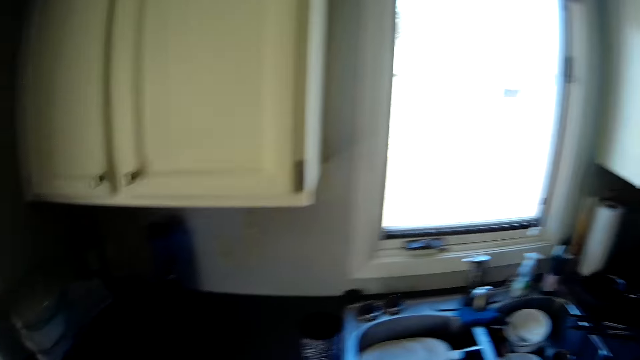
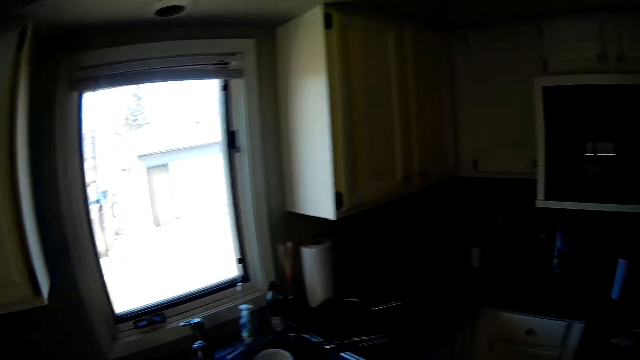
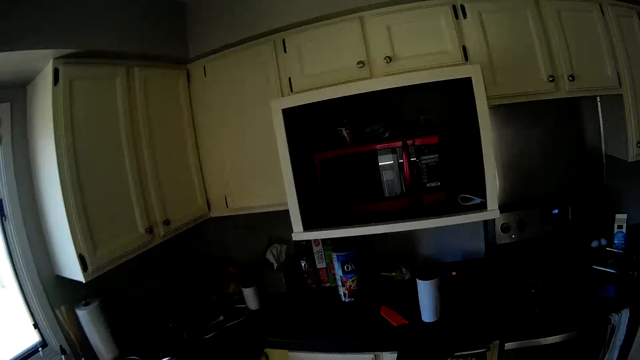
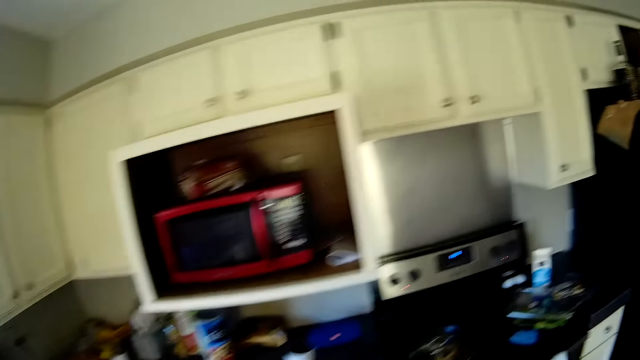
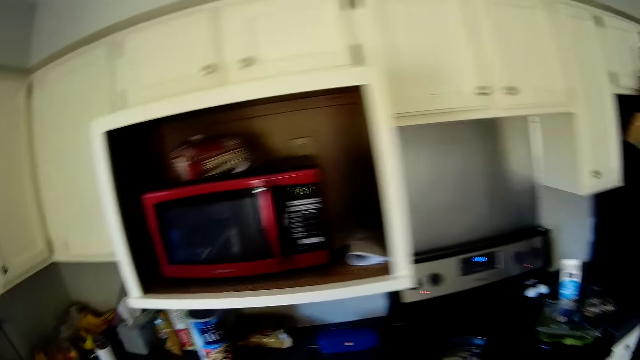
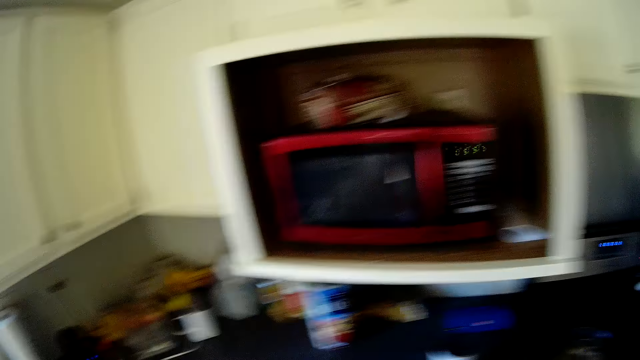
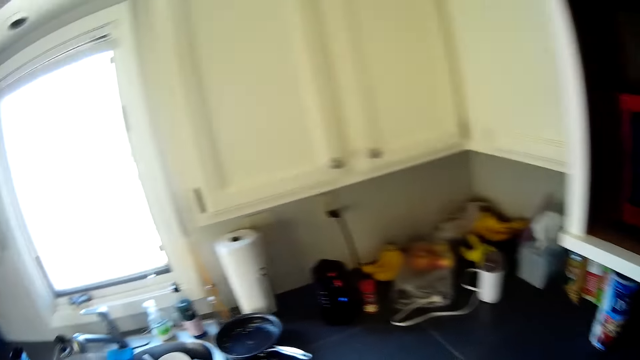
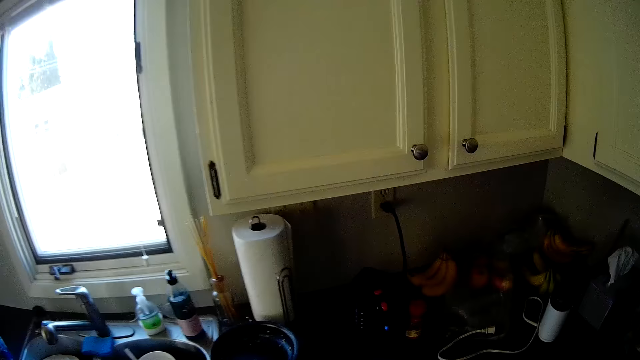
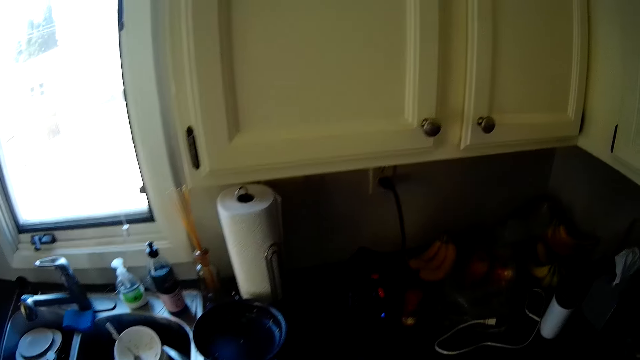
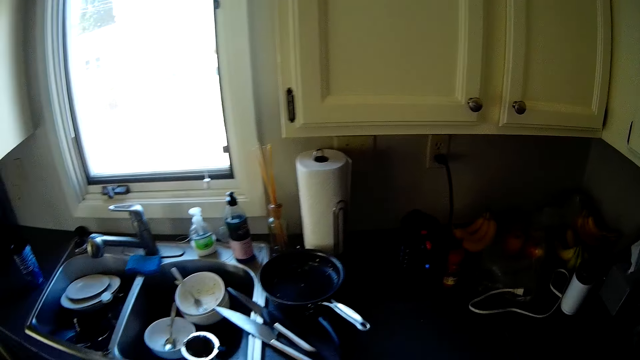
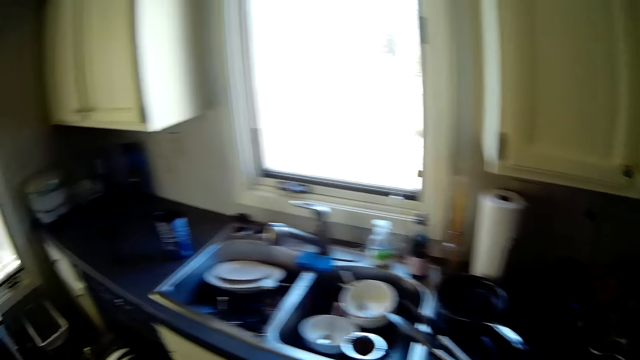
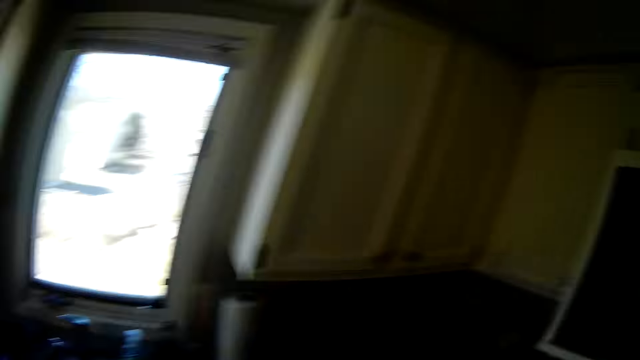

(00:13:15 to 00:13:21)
The camera wearer moves around the kitchen.

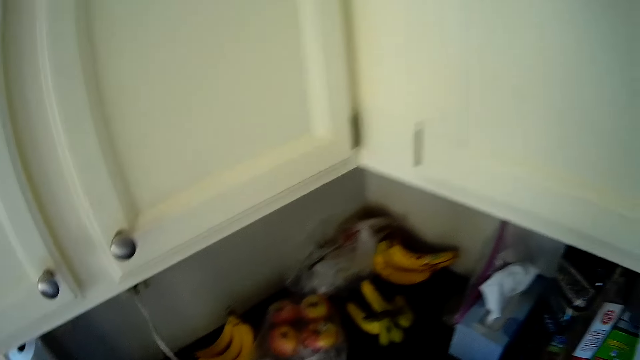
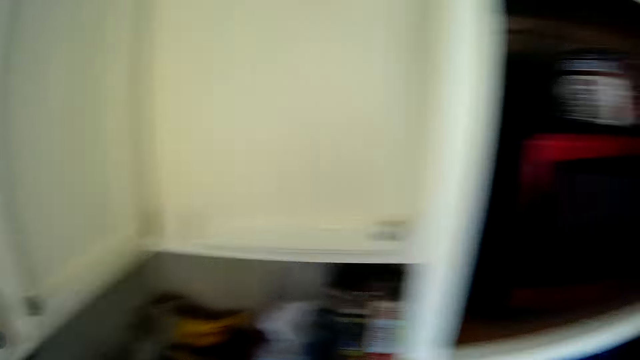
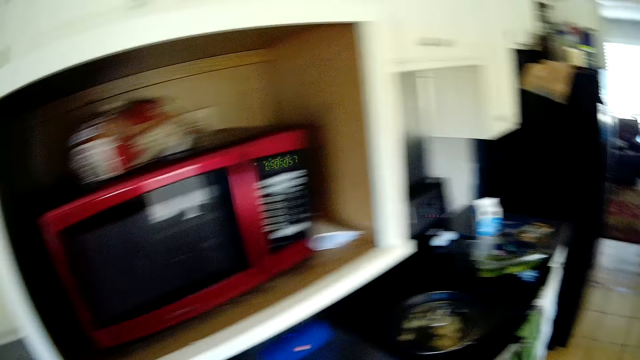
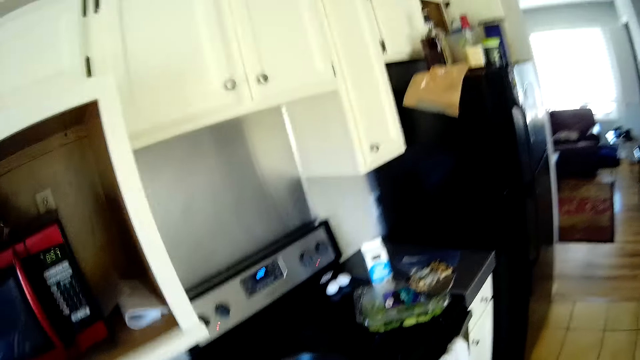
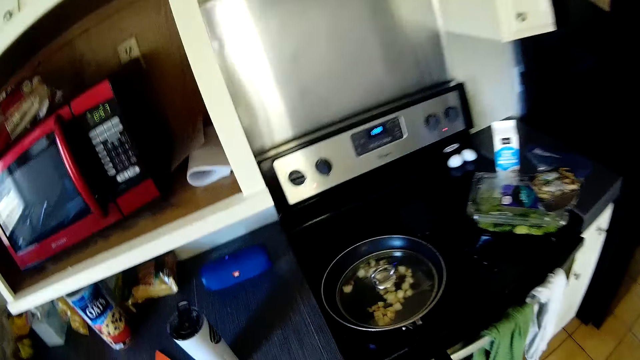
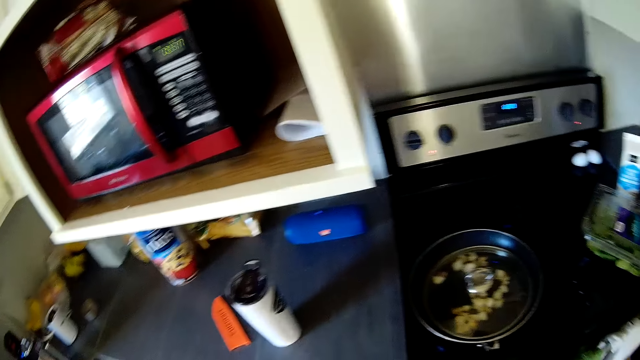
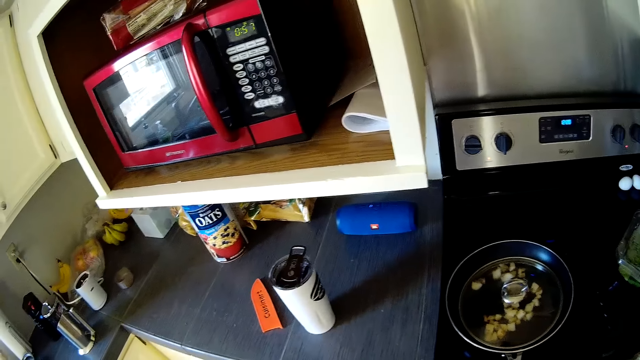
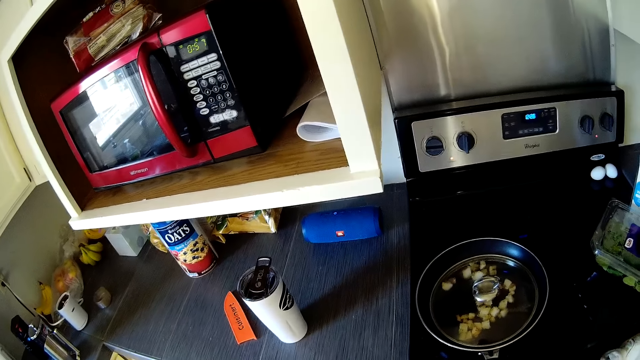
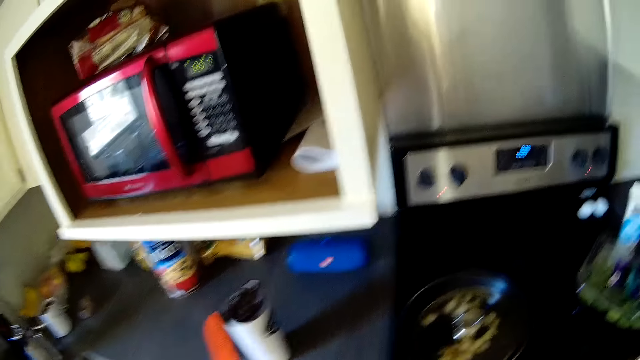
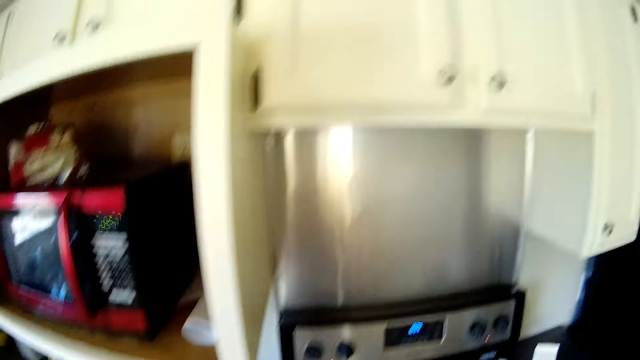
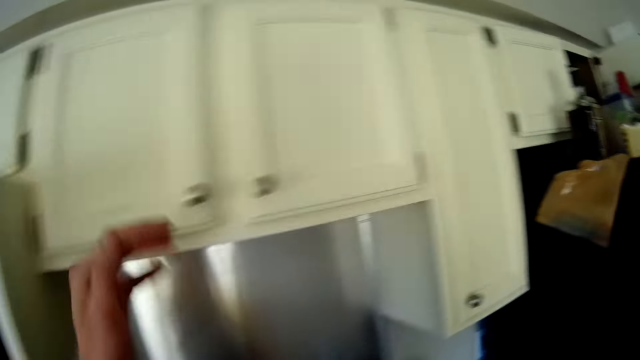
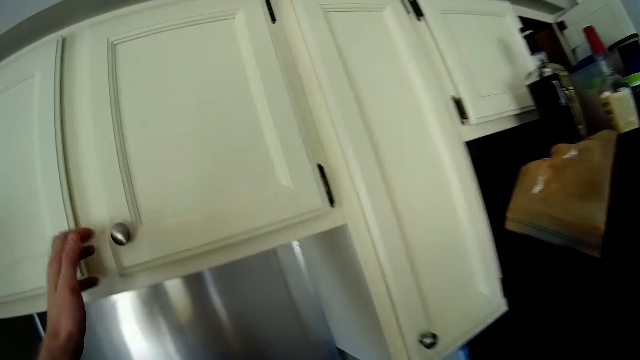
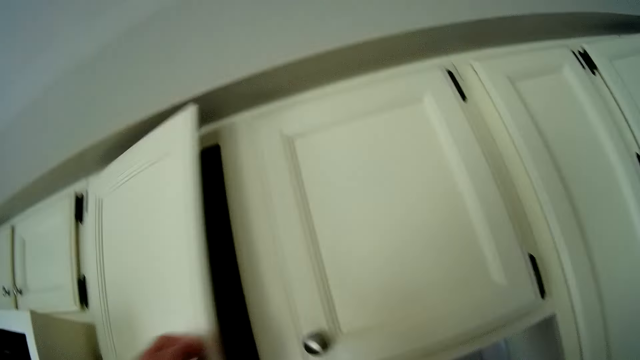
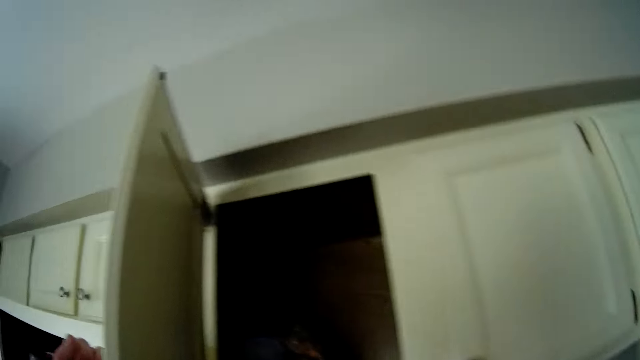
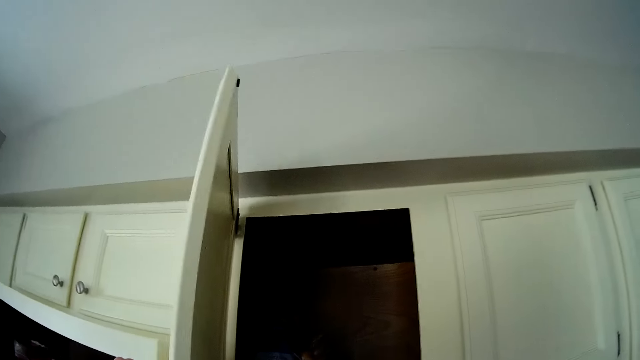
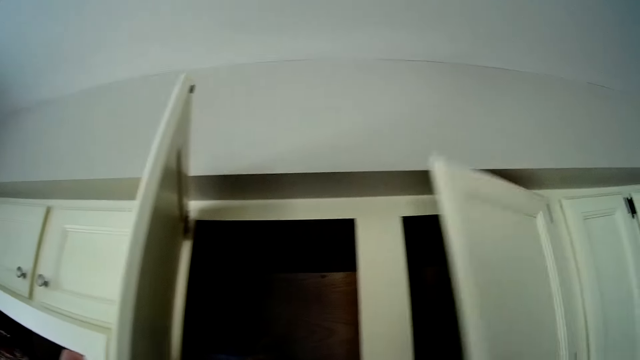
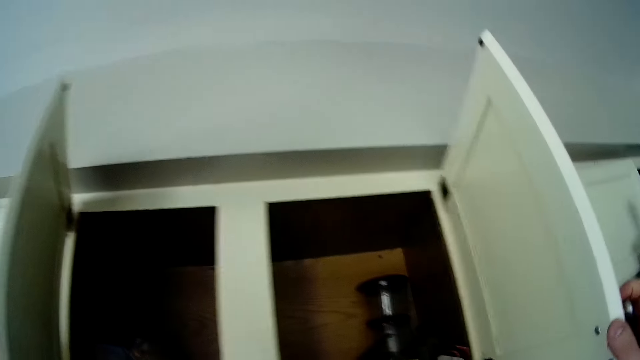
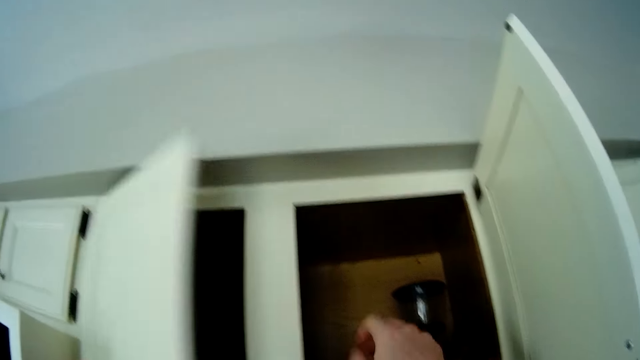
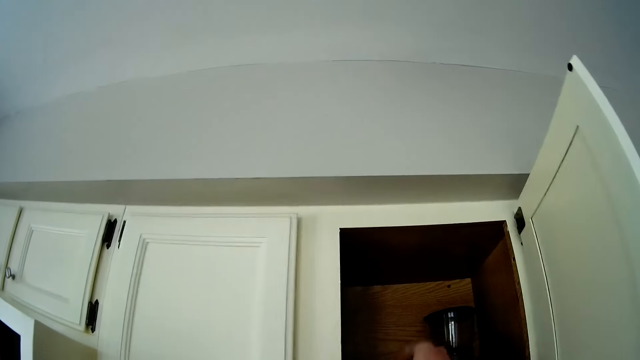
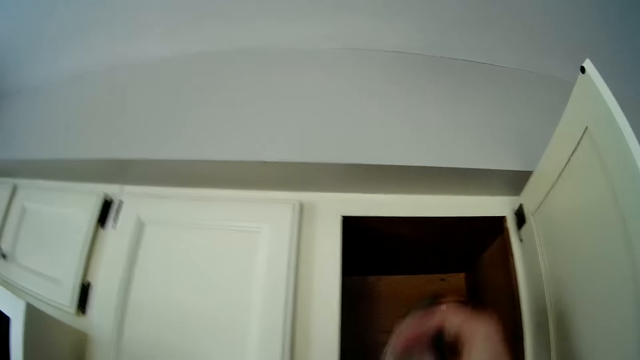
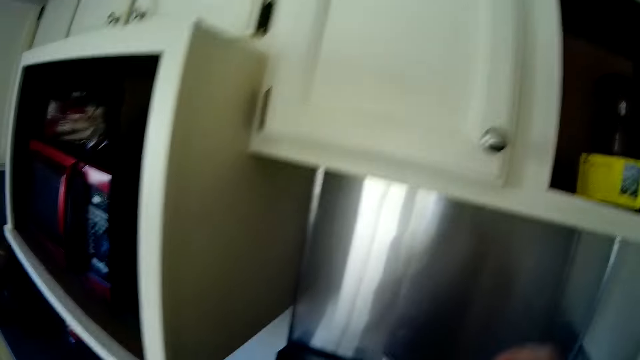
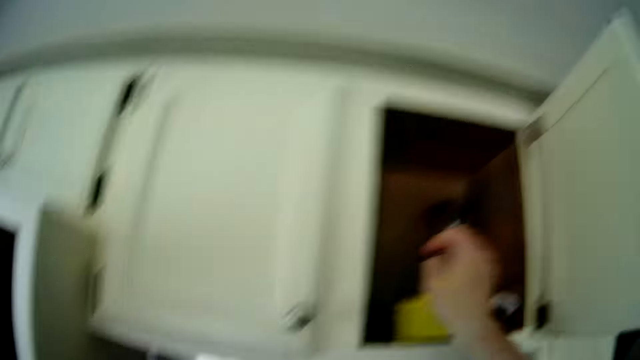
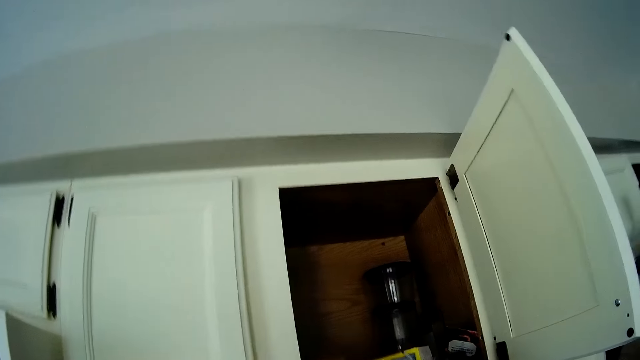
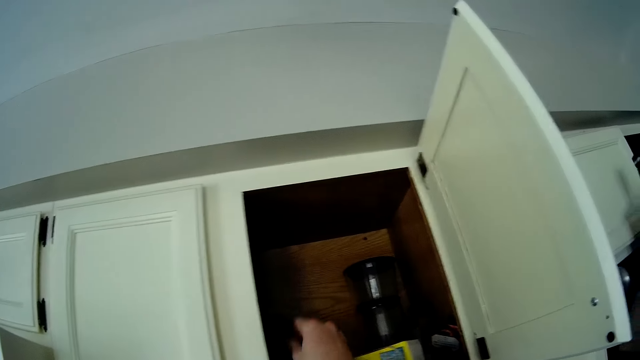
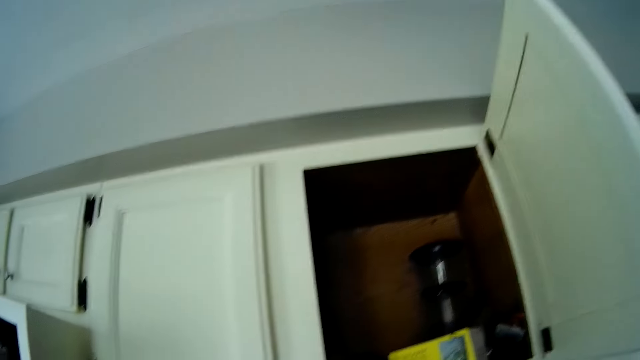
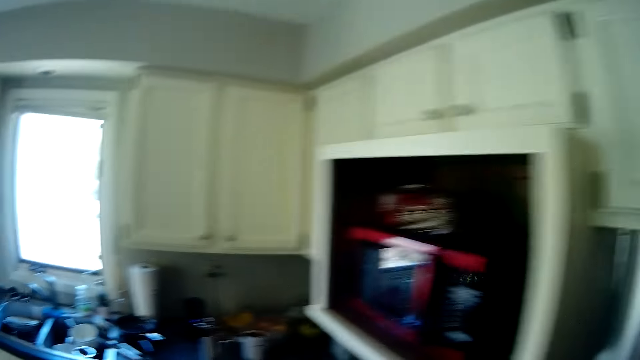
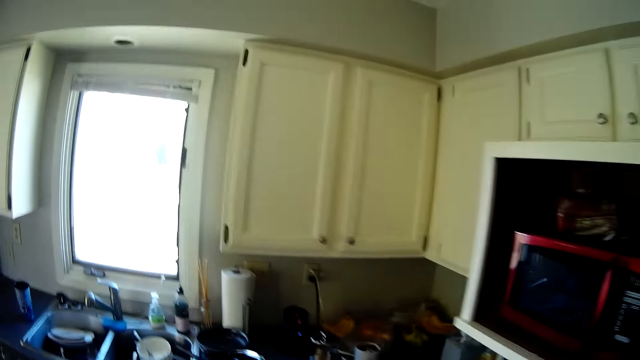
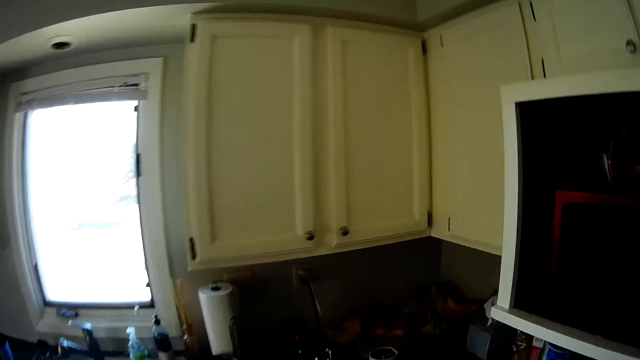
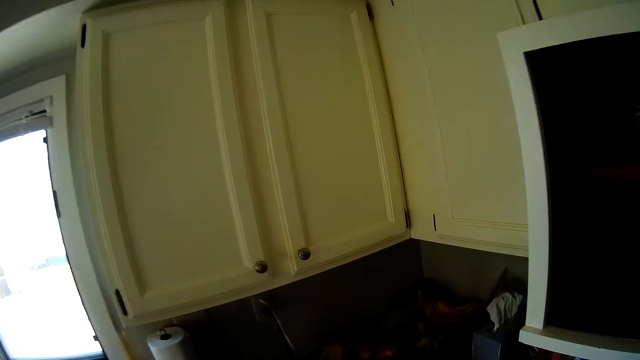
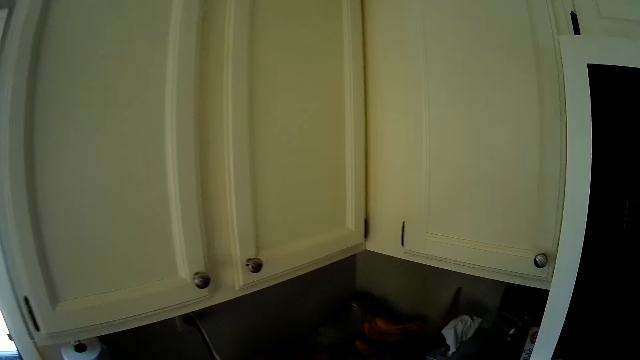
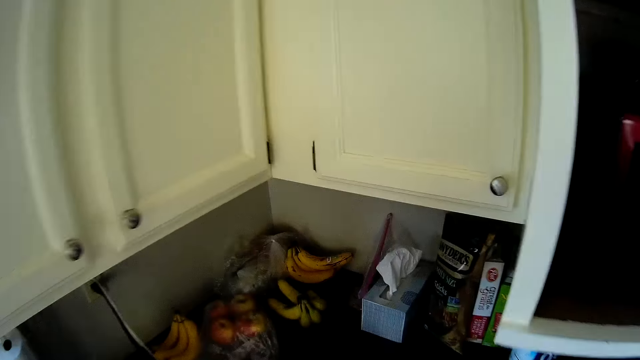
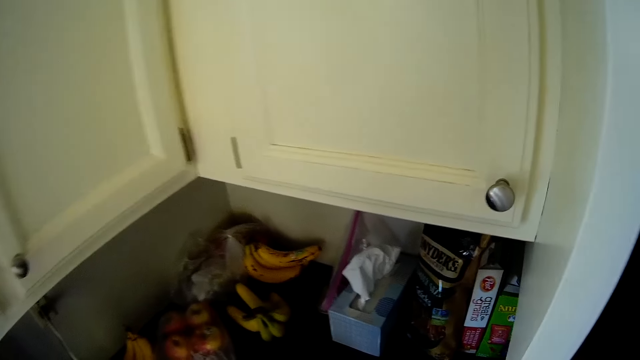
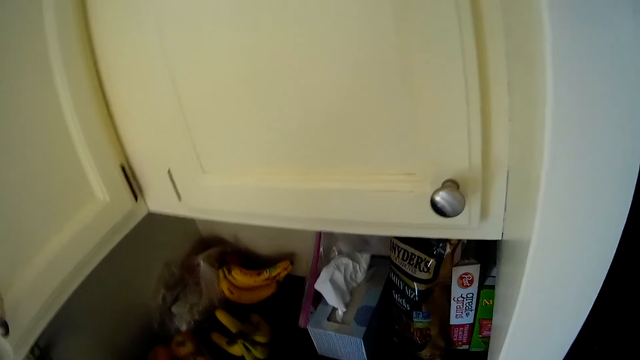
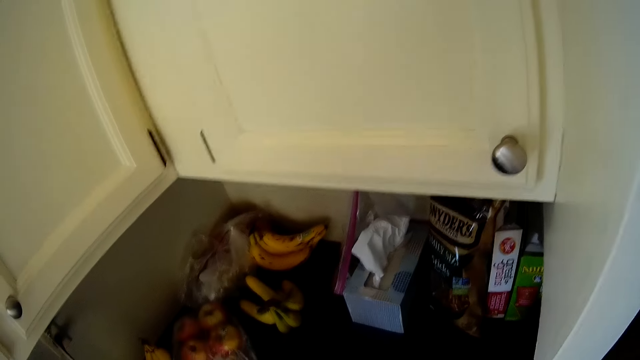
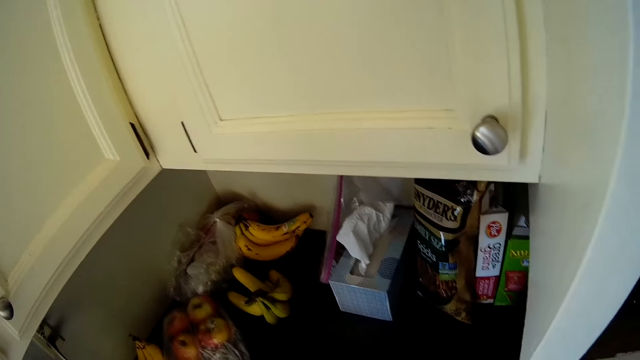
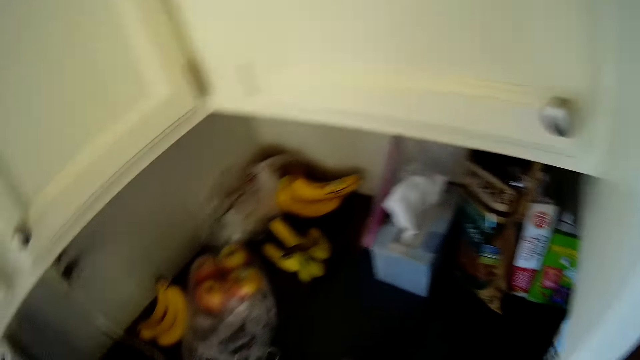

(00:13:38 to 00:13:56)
The camera wearer moves around the kitchen. He stares around the kitchen. He opens a kitchen cabinet or cupboard with his left hand. He opens another kitchen cabinet with his right hand. He closes the cupboard. He takes out a sachet from the kitchen cabinet with his right hand. He takes out a metal rod from the kitchen cabinet with his right hand. He moves around the kitchen. He stares around the kitchen.
